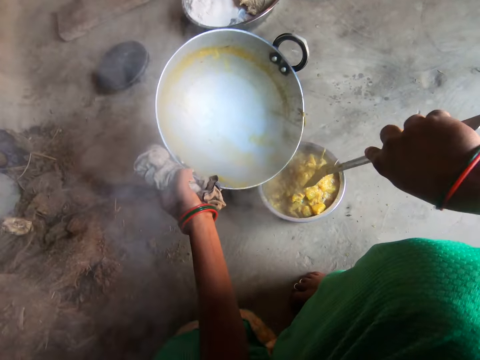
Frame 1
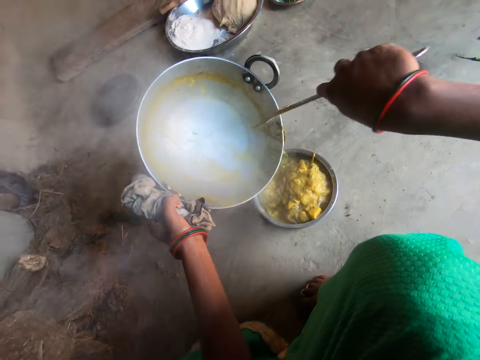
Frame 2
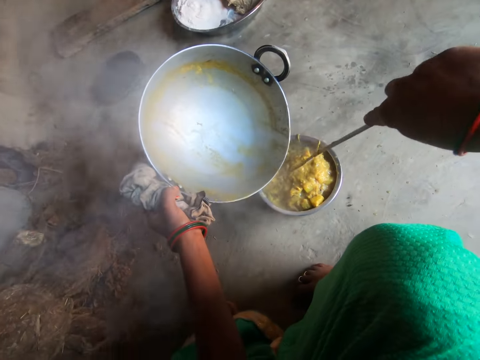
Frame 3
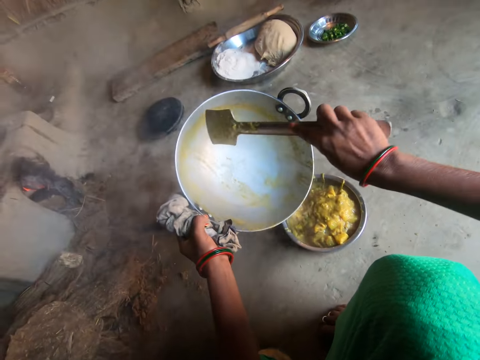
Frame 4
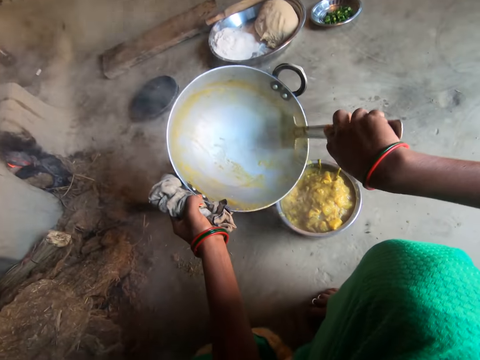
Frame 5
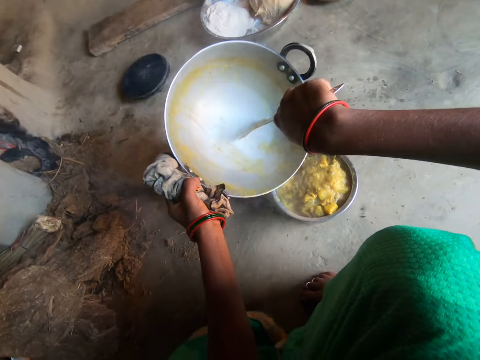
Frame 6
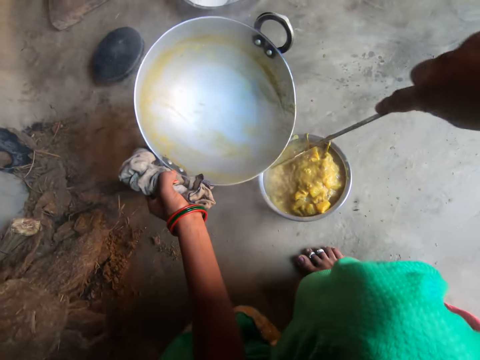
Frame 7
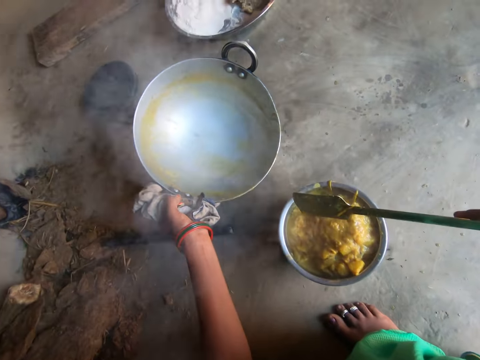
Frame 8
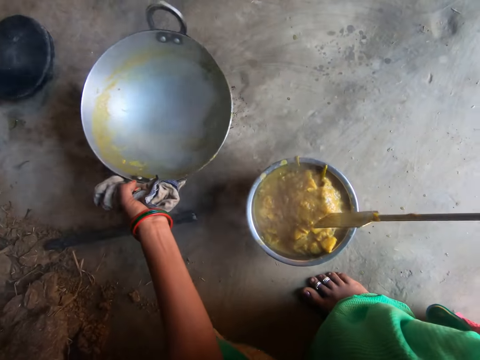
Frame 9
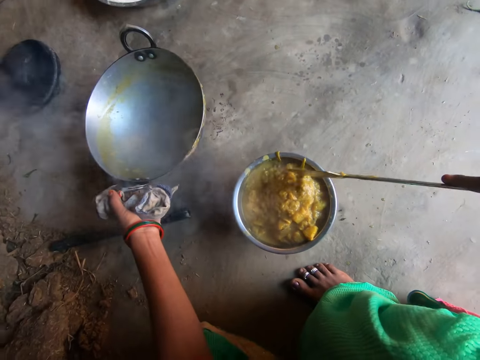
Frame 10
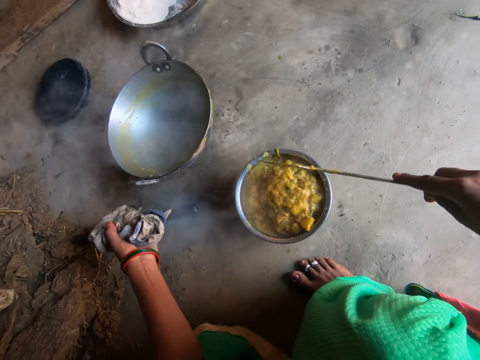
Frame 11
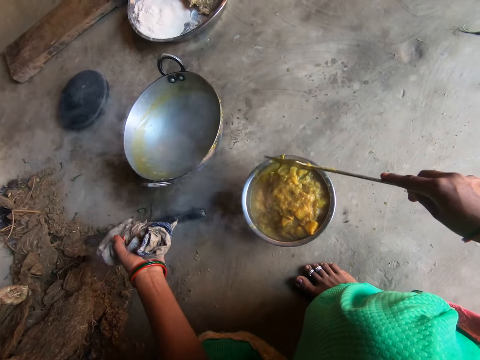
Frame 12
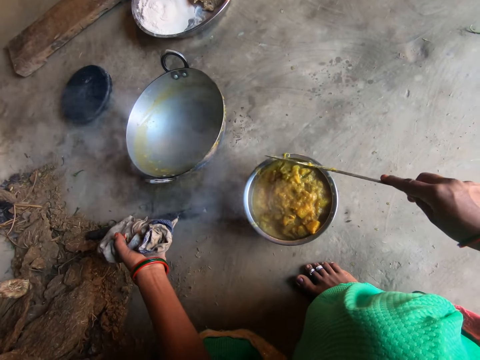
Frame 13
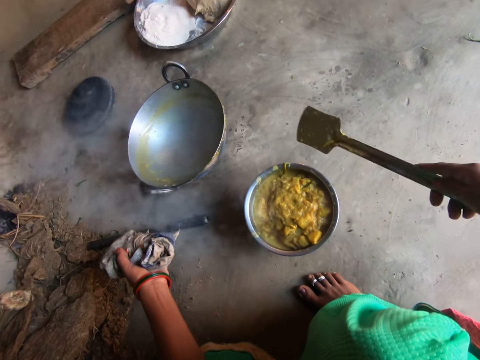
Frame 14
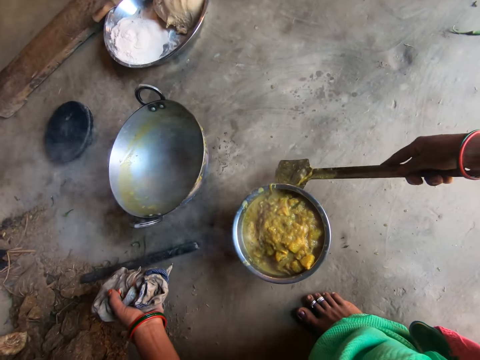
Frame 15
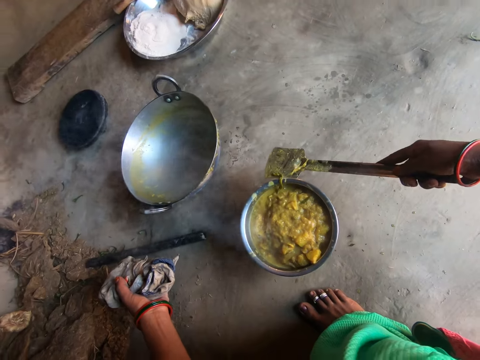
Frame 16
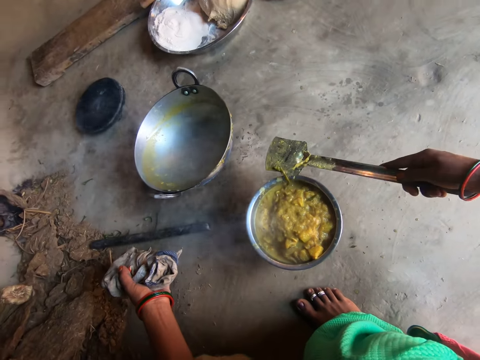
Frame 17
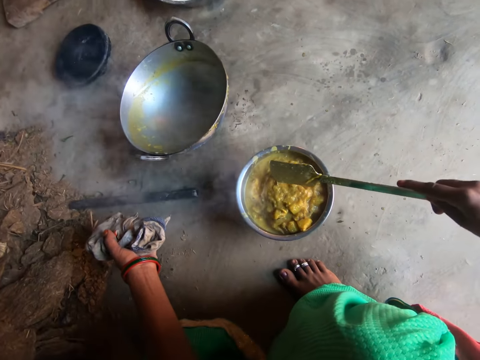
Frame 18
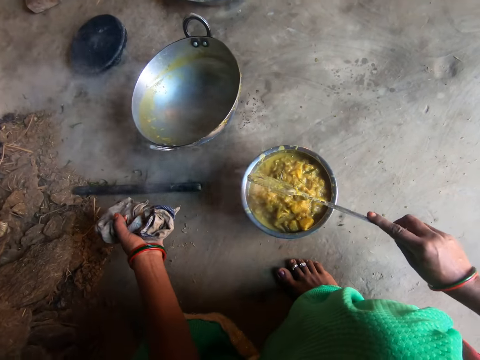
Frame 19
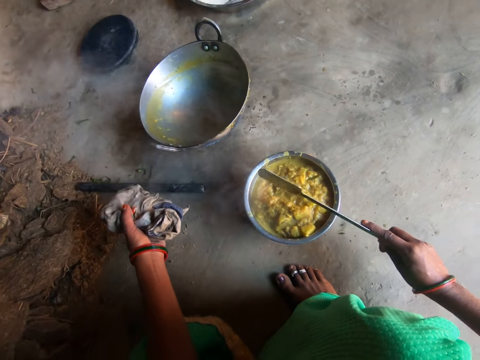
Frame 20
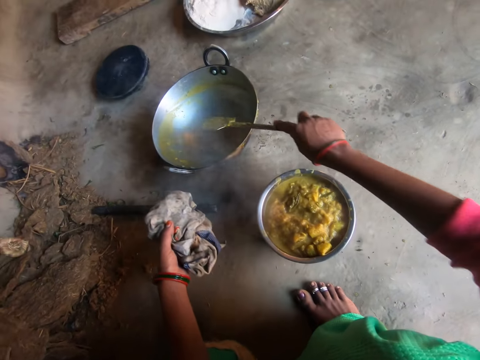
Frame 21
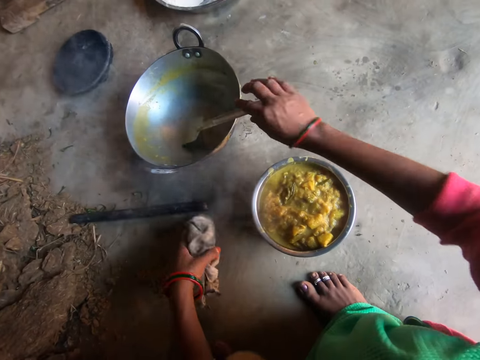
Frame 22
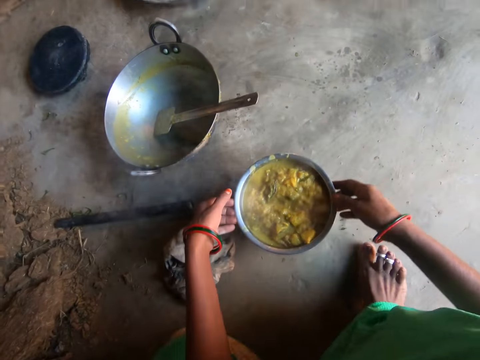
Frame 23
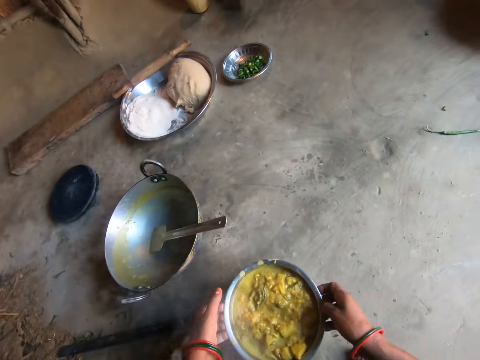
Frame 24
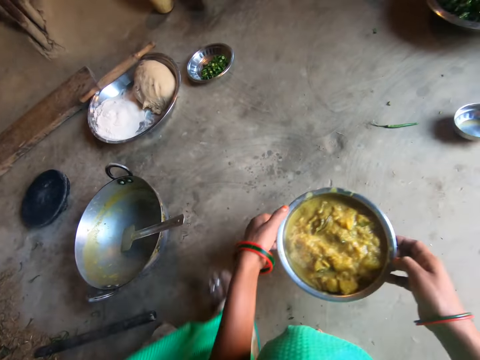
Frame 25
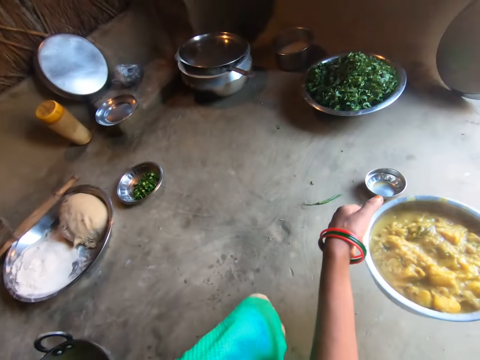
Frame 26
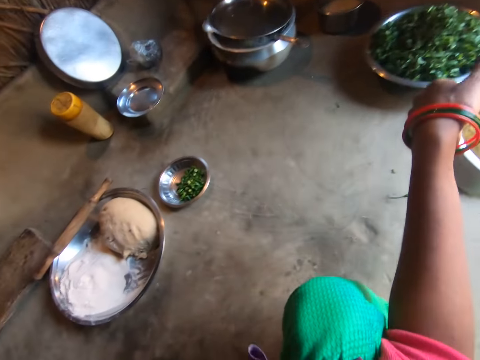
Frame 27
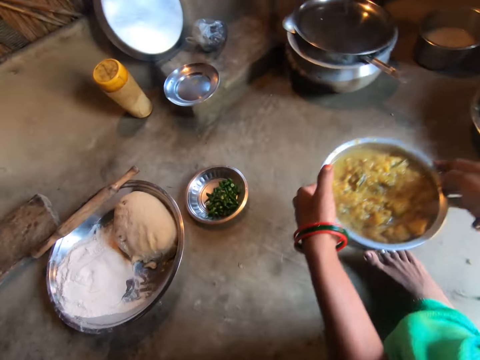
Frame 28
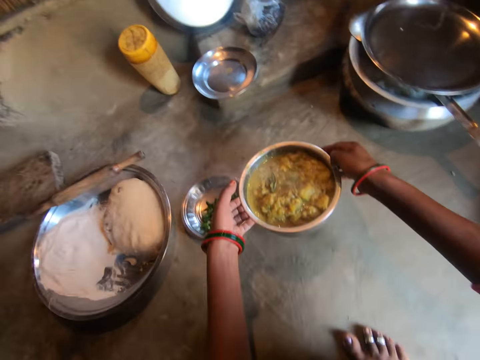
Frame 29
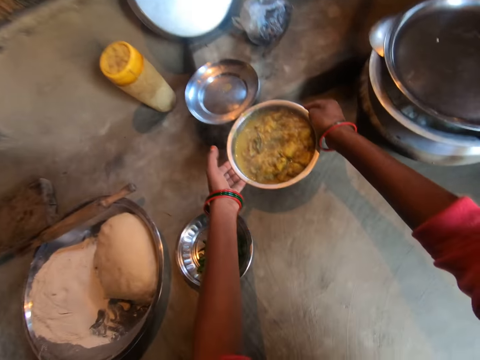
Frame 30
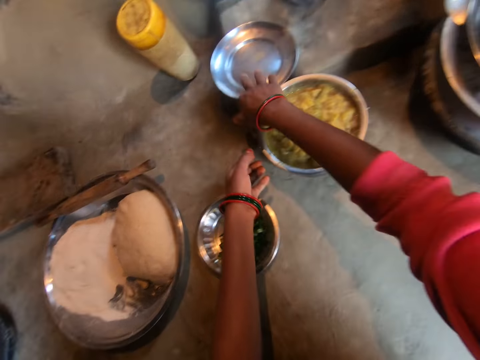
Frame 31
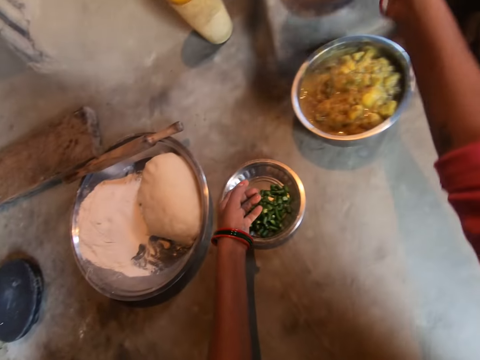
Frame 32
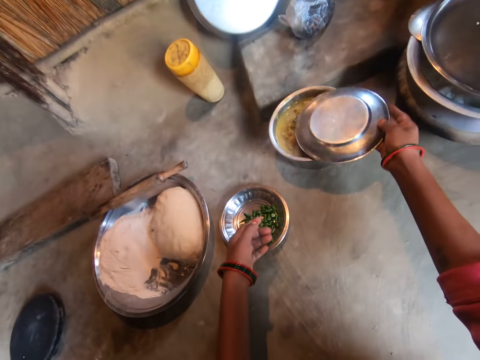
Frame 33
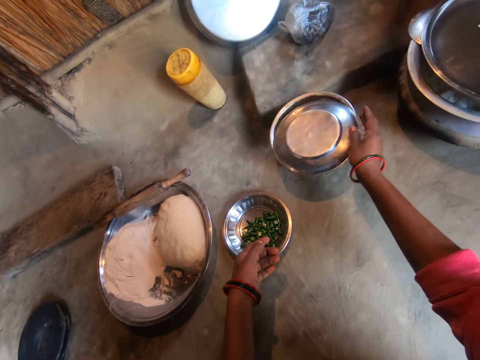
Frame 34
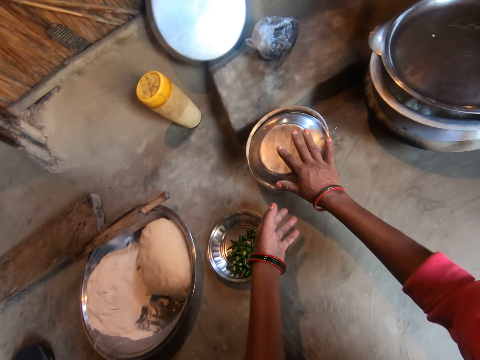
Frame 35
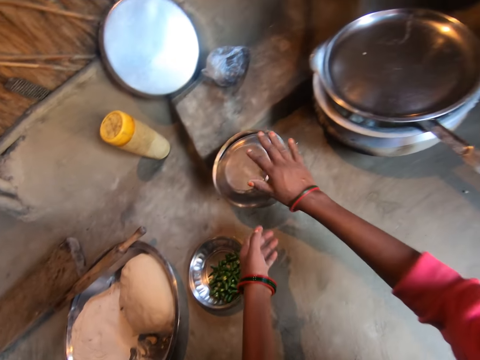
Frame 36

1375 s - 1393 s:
The camera wearer drops the pot on the floor. She makes the food in the bowl. She hits the serving spoon on the bowl. She drops the spoon in the pot. She drops the rag in her left hand on the floor. She carries the bowl on the floor with both hands. She moves around. She drops the bowl on the floor. She takes a plate with her right hand. She covers the bowl with the plate in her right hand.

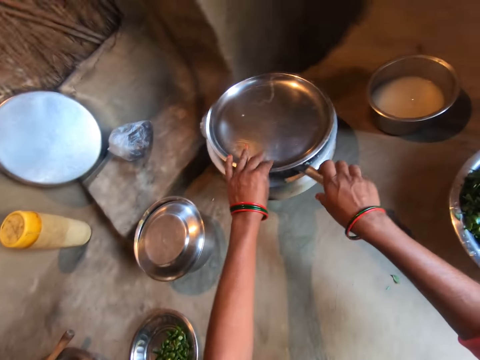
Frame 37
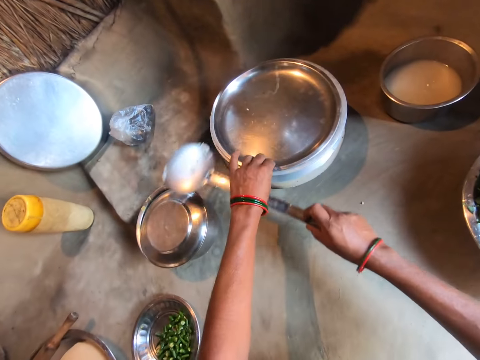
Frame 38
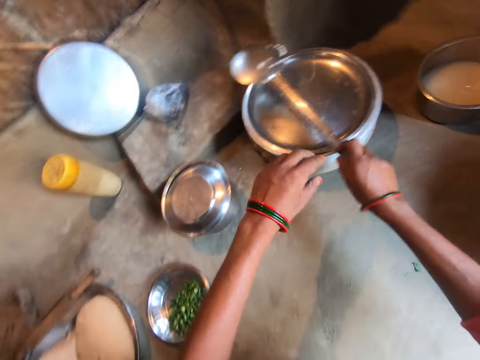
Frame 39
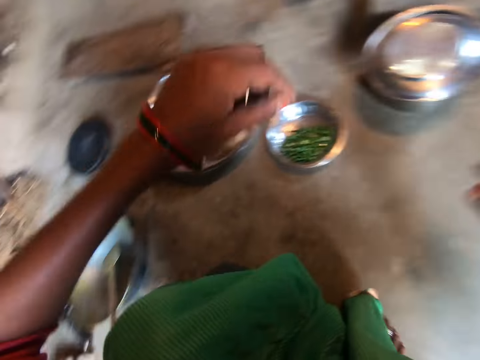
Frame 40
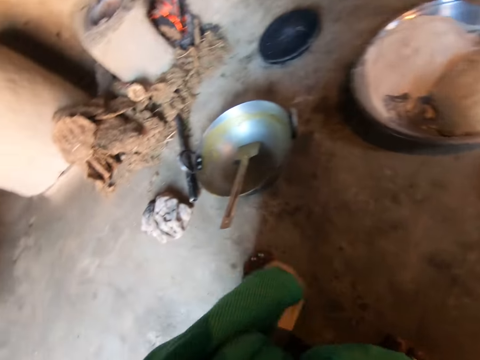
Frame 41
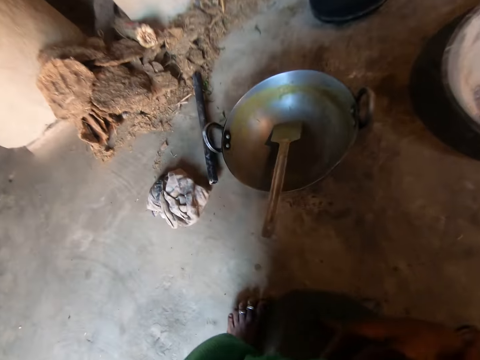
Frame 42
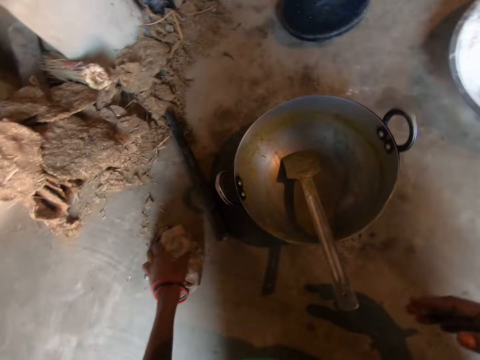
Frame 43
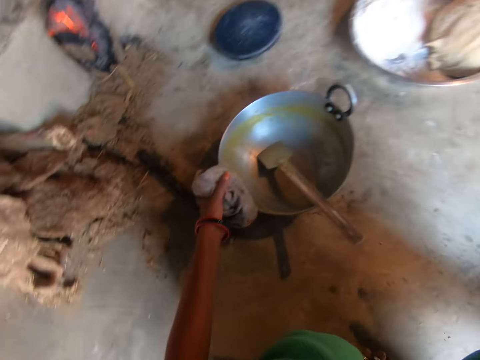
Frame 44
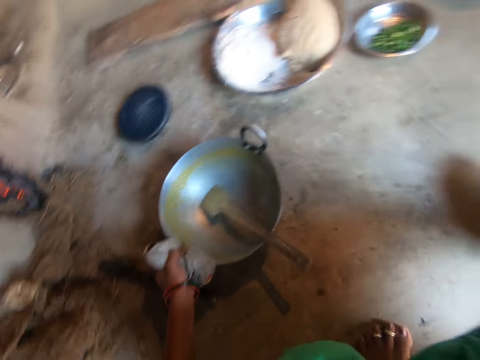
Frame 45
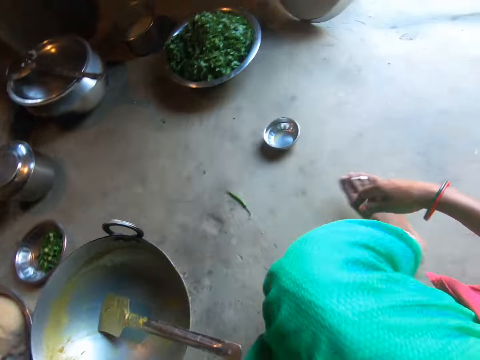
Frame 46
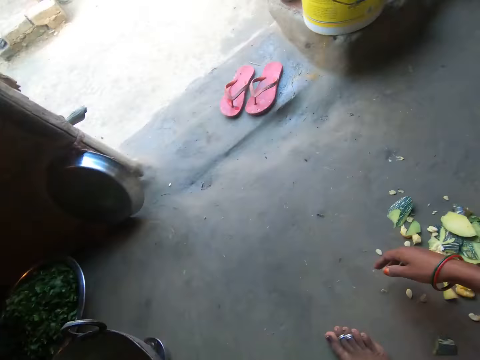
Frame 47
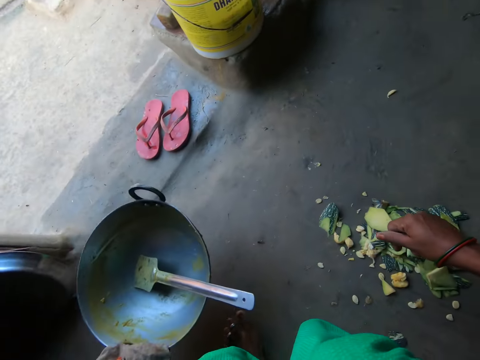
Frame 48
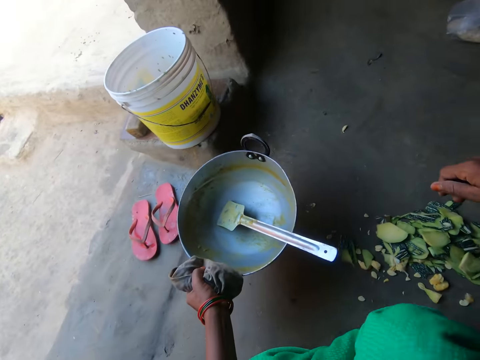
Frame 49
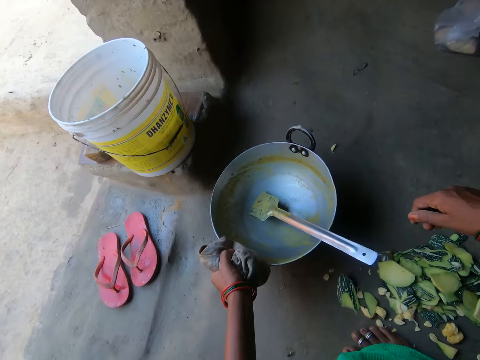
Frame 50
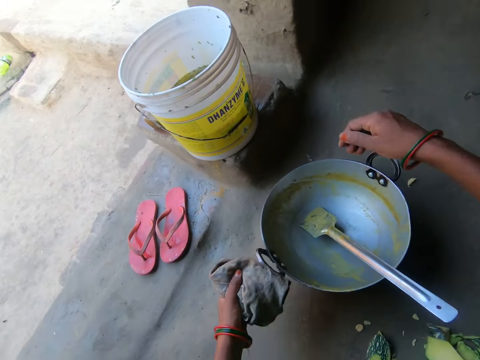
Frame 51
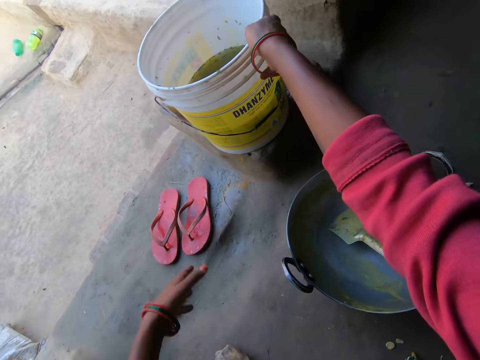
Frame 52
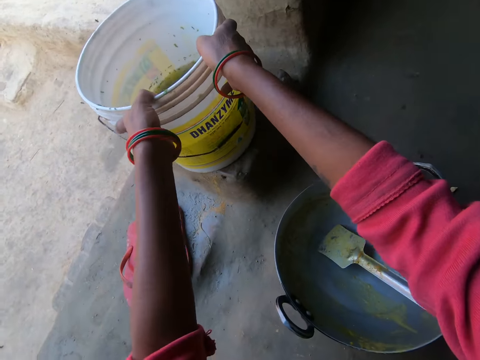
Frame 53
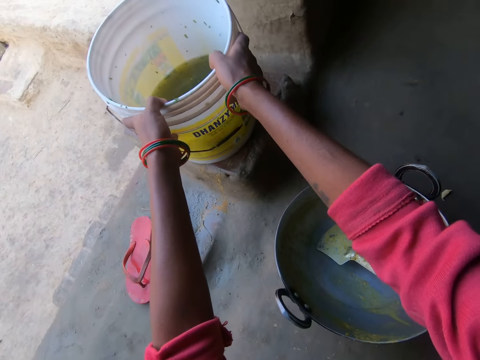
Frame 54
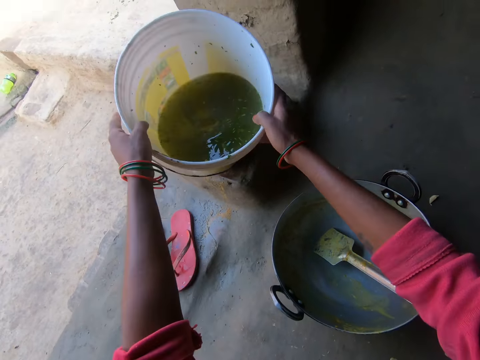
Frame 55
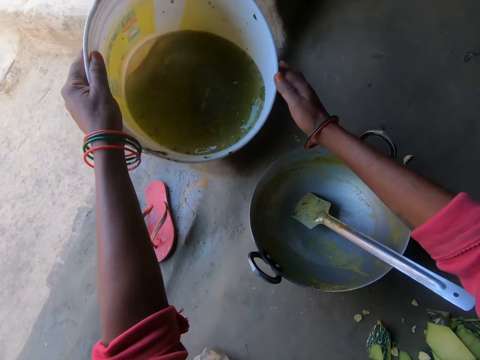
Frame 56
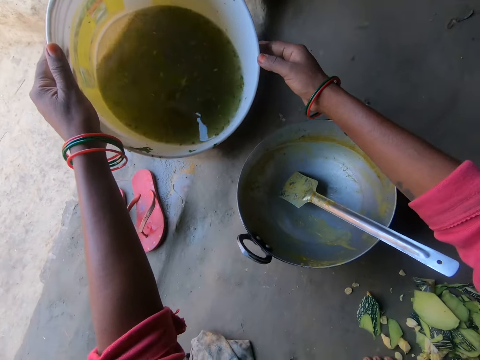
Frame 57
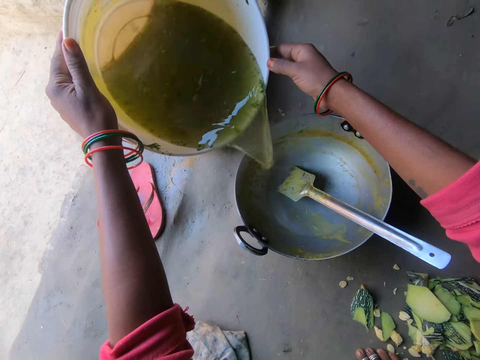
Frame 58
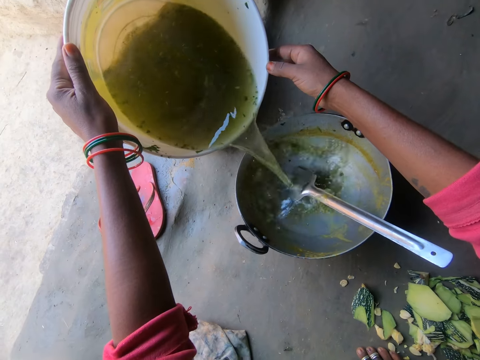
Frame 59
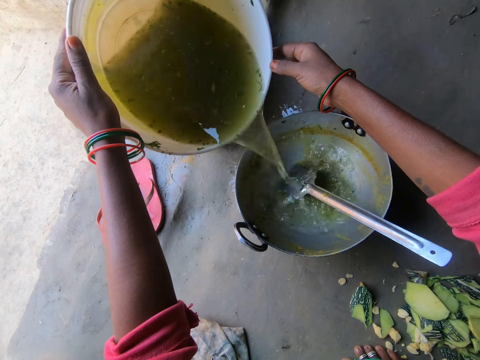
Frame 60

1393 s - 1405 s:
The camera wearer takes a big spoon in a second pot with her right hand. She raises the tray on the second pot. She drops the spoon on the tray. She carries the rag on the floor with her left hand. She carries the pot on the floor with her left hand. She moves around. She drops the pot on the floor. She tilts a bucket with both hands. She pours water in the bucket into the pan.
